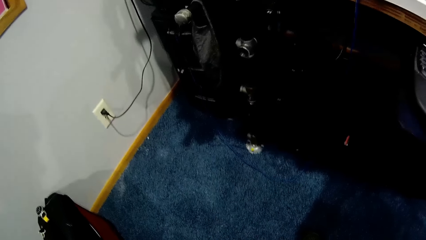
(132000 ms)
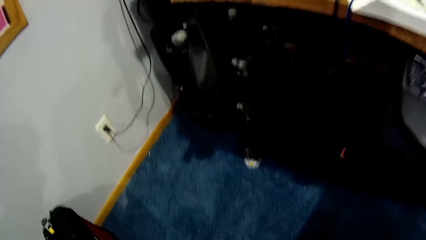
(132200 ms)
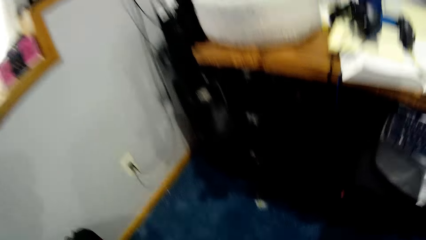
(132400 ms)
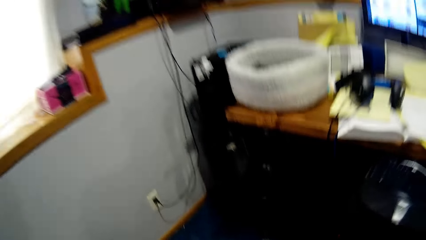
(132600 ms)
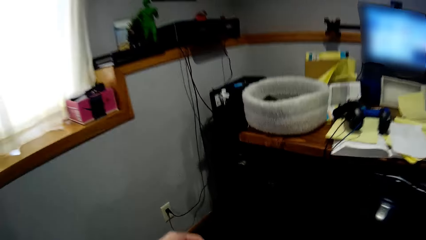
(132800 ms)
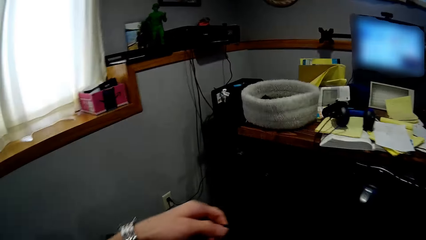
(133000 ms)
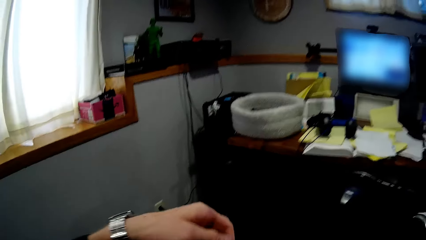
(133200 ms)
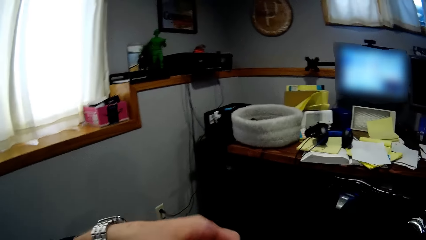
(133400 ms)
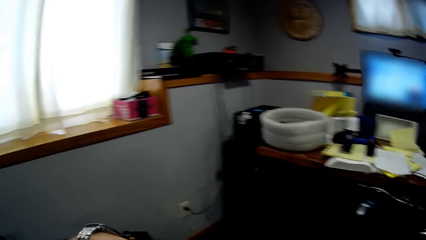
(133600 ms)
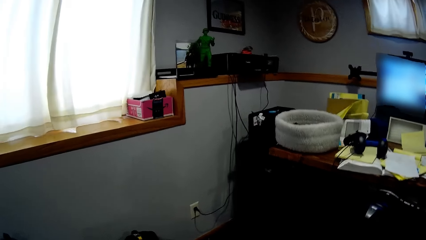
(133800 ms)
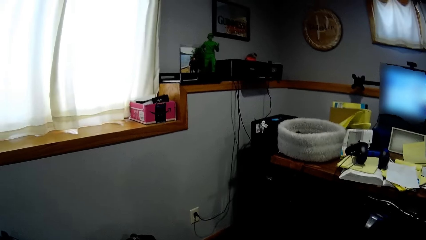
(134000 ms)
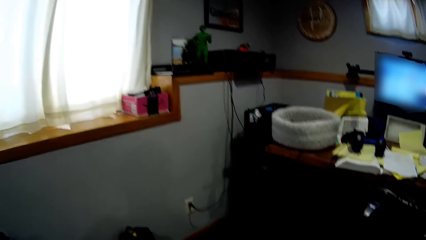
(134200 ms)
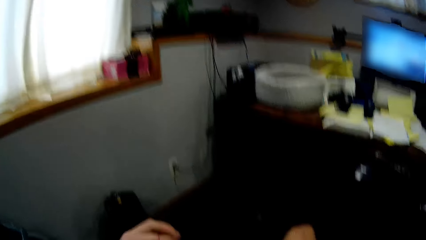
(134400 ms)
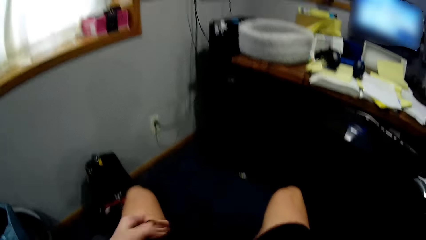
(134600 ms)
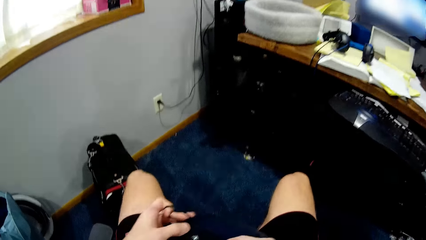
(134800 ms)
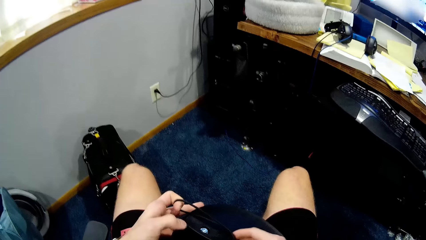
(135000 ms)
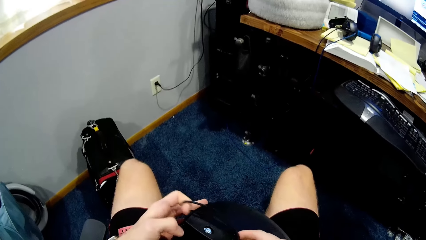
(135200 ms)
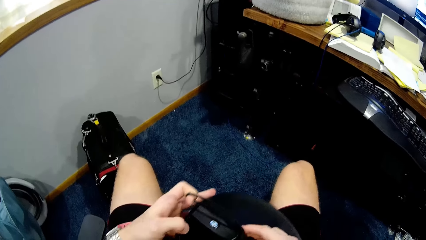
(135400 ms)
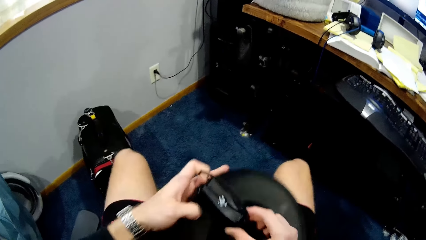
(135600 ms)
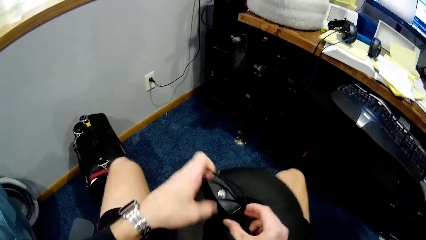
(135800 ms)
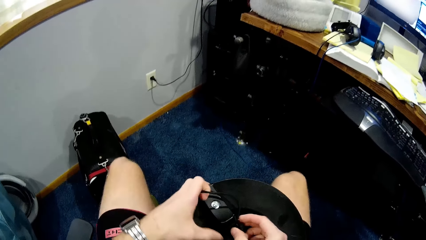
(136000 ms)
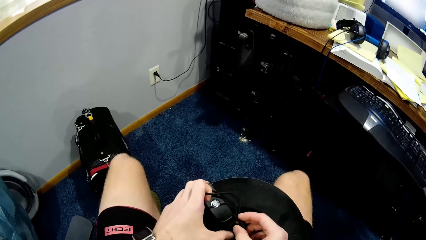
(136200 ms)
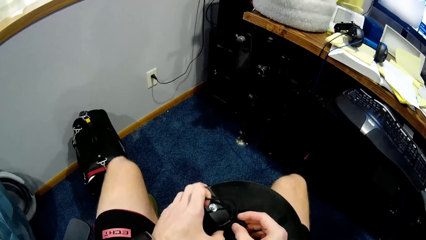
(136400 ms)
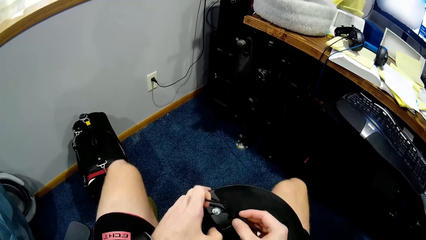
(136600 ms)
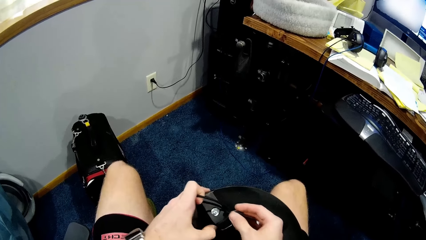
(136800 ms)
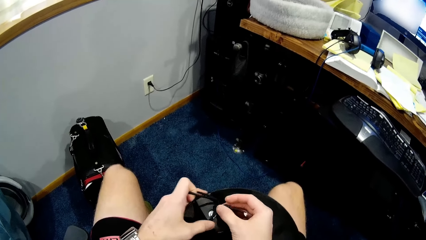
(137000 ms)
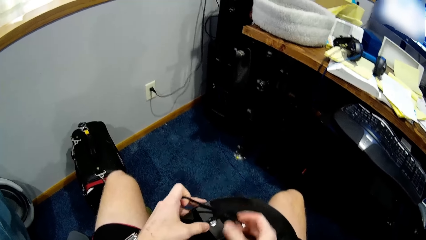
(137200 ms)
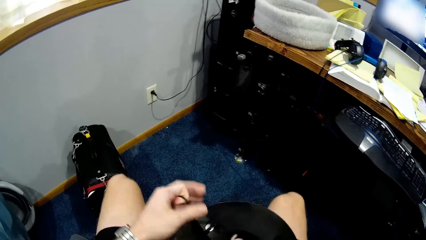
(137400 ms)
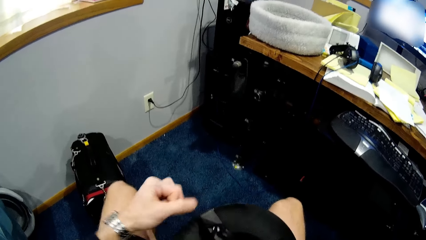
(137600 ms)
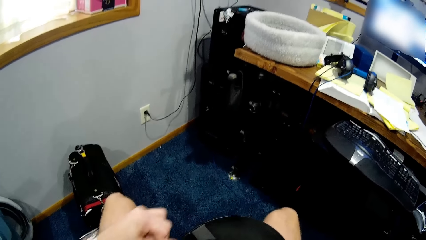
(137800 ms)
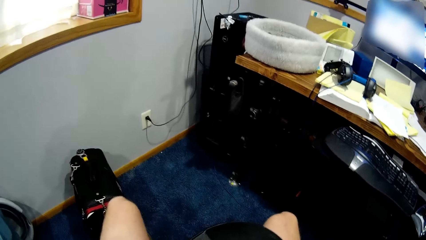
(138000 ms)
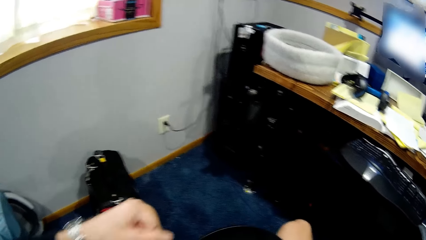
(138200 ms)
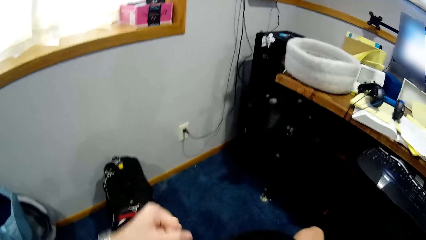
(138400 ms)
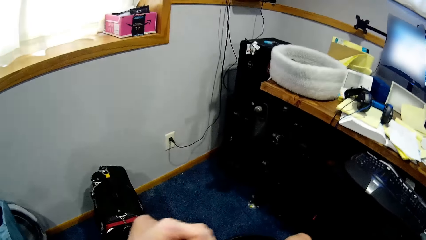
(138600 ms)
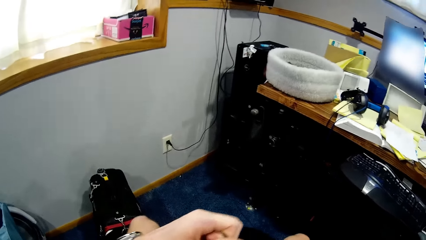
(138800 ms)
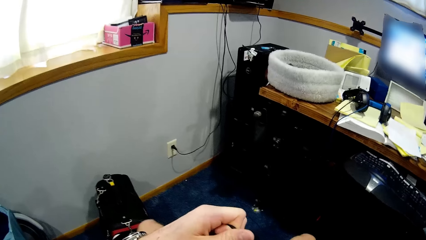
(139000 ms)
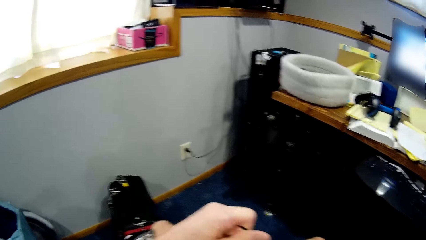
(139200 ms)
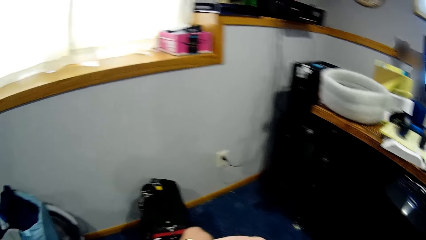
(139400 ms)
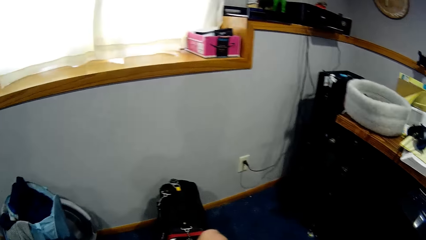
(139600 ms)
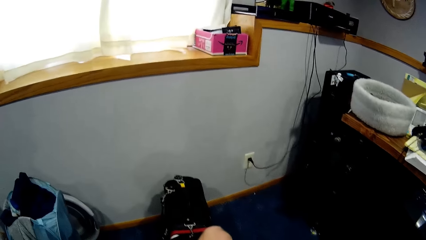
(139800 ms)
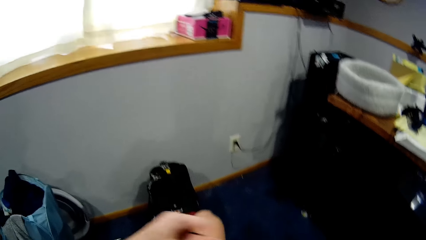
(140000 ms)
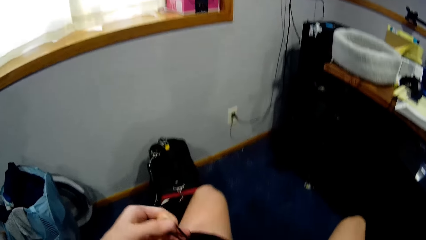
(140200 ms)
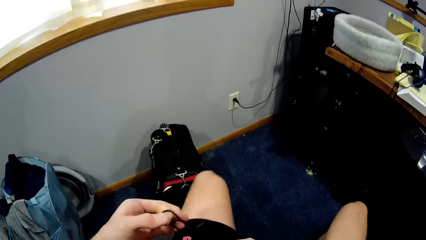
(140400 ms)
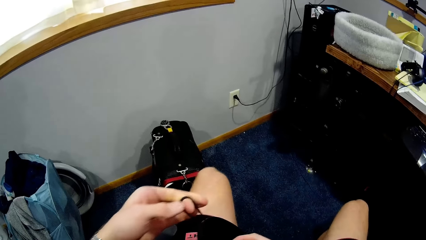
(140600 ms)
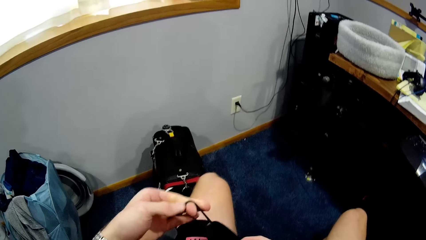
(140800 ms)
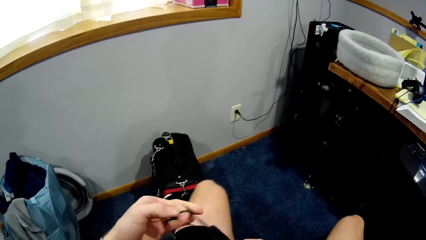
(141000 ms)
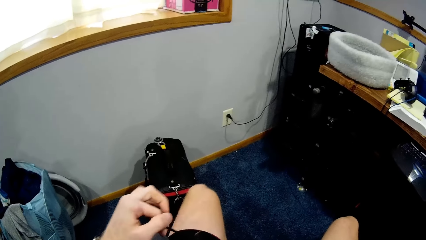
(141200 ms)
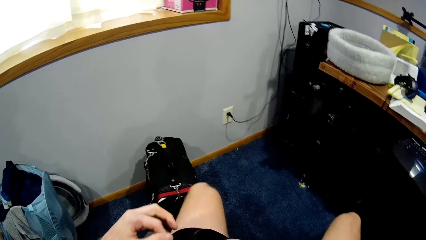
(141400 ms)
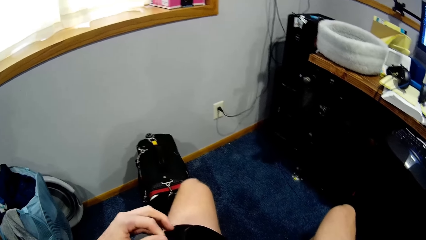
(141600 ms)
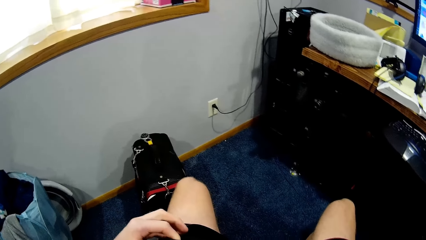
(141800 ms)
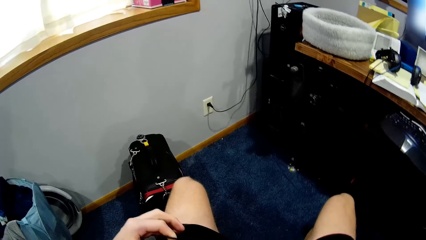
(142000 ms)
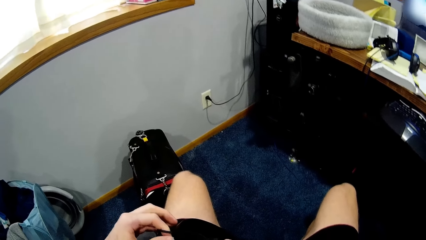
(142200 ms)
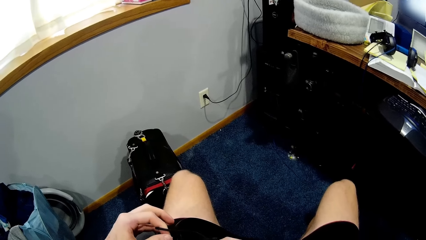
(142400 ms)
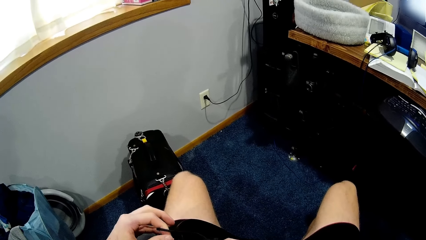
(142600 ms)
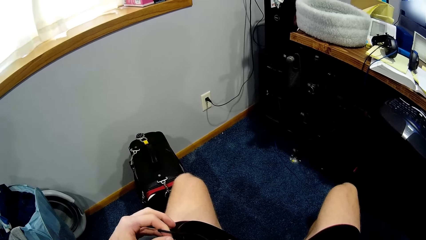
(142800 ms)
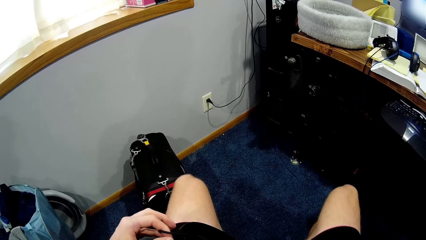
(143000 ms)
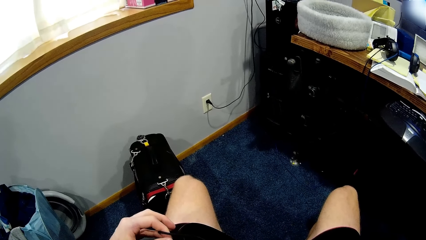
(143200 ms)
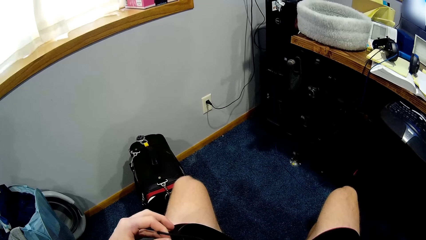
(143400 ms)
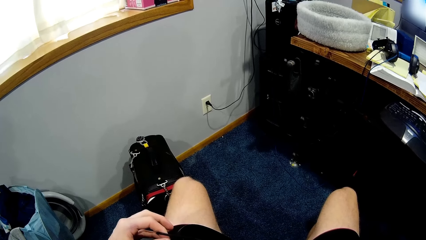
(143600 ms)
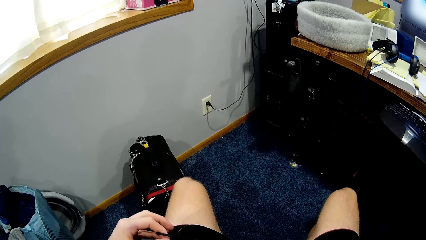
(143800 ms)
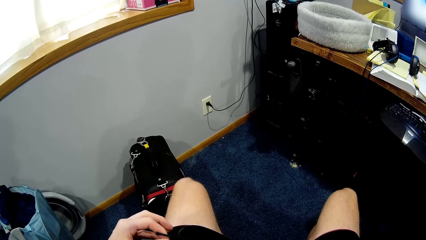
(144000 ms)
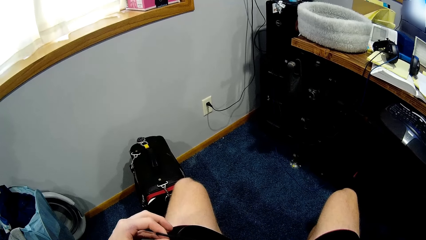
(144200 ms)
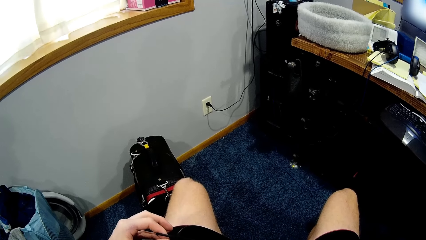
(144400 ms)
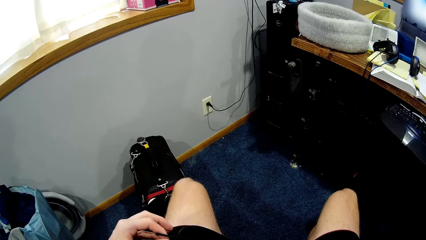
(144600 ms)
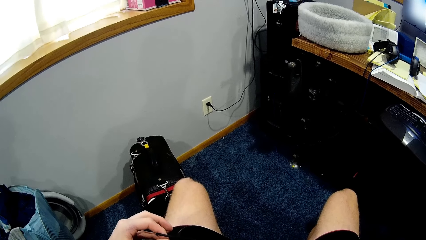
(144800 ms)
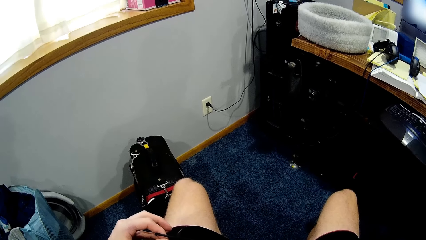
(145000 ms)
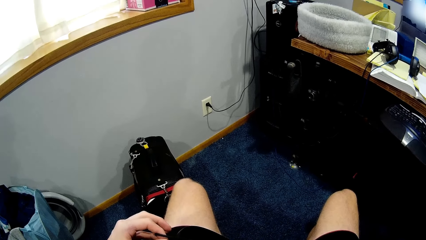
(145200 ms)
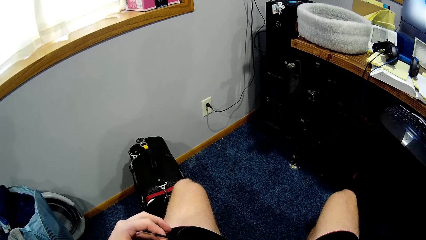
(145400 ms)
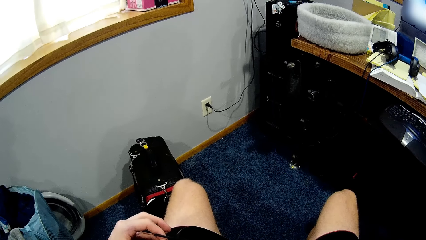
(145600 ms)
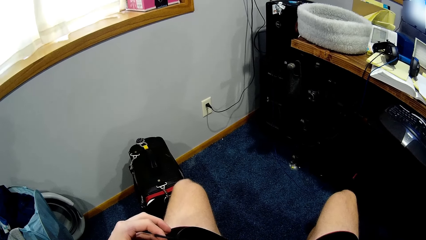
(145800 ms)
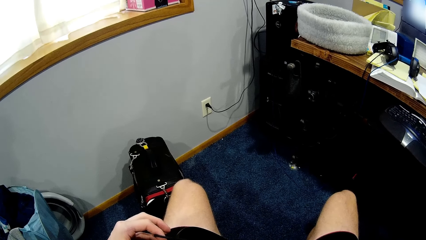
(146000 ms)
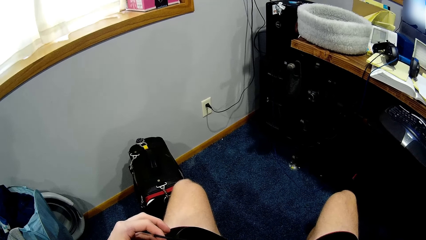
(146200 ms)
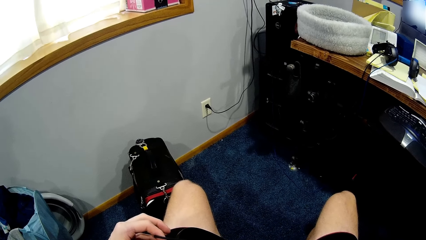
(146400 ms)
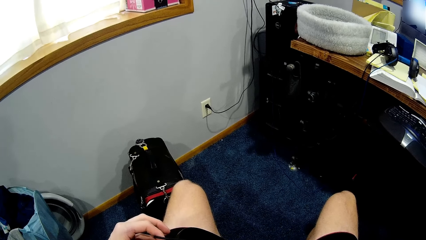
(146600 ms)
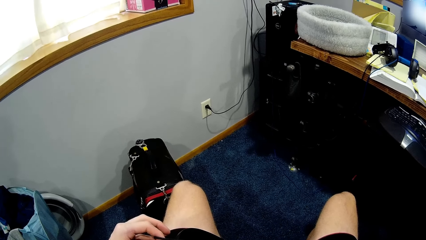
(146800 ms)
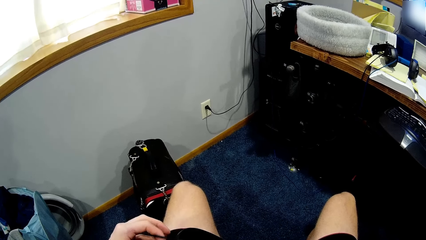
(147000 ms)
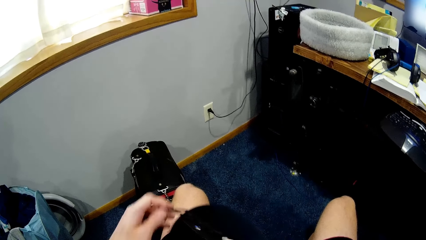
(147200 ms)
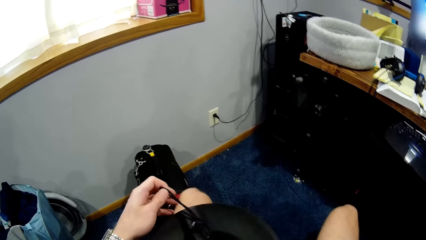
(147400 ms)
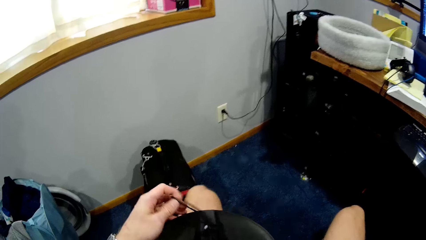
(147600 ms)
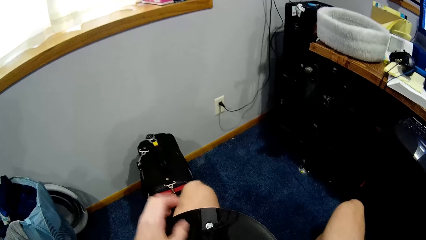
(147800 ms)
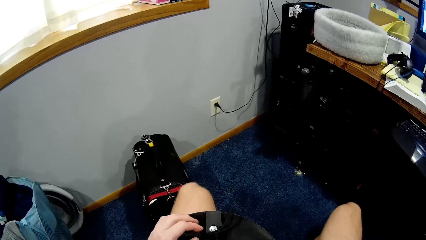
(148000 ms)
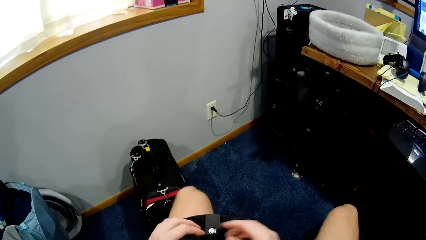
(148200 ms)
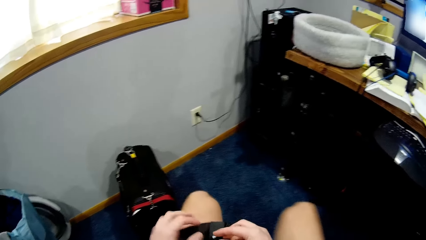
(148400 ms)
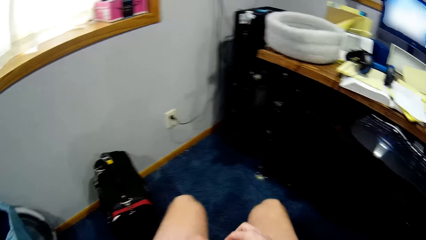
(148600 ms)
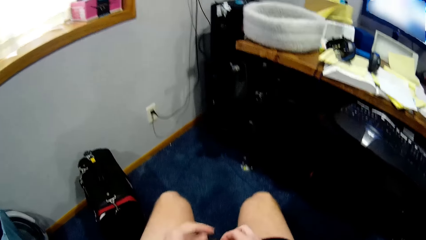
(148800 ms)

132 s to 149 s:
The camera wearer lifts his hand. He ties a string on the speaker.
